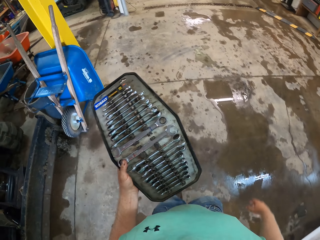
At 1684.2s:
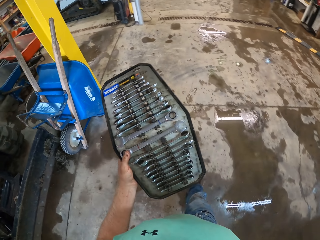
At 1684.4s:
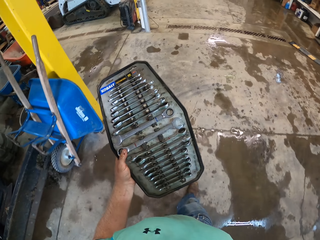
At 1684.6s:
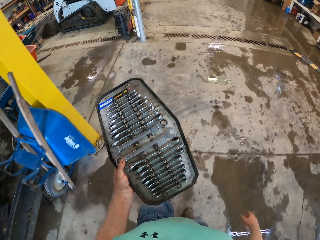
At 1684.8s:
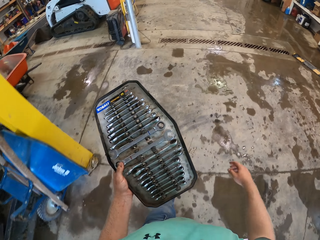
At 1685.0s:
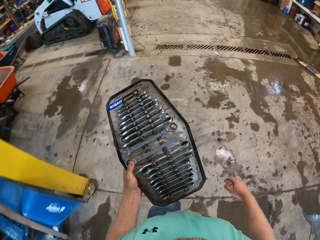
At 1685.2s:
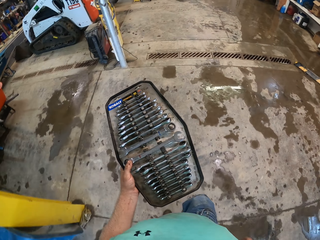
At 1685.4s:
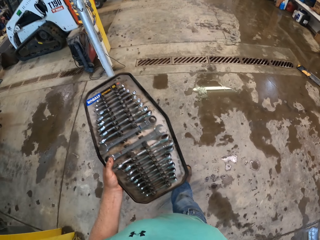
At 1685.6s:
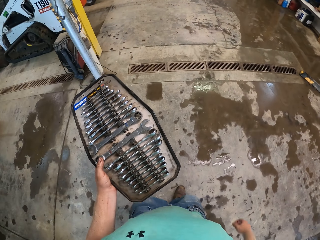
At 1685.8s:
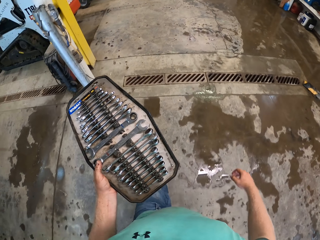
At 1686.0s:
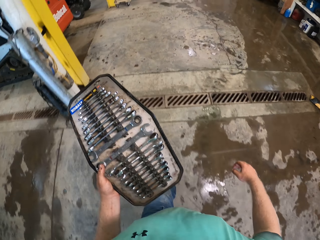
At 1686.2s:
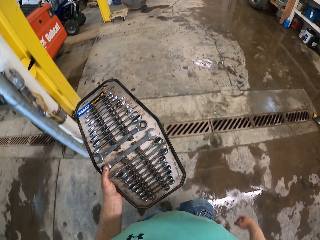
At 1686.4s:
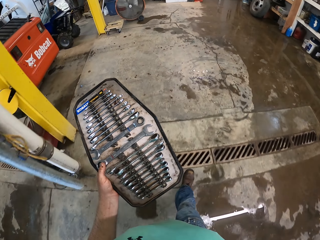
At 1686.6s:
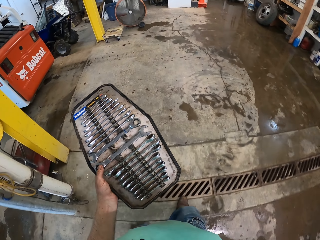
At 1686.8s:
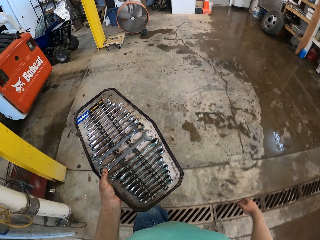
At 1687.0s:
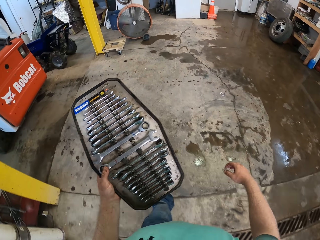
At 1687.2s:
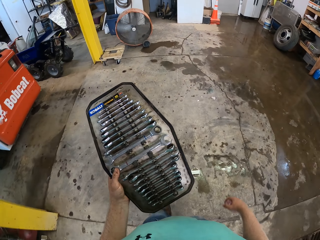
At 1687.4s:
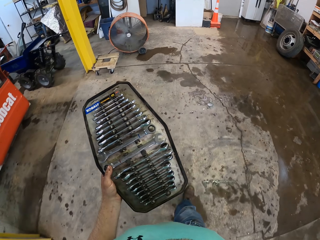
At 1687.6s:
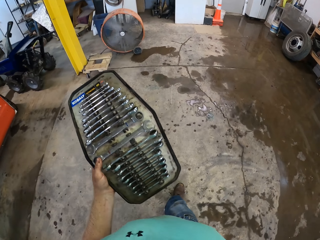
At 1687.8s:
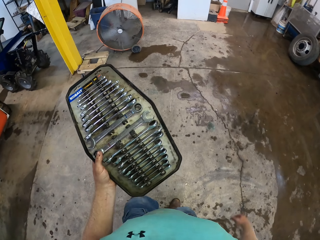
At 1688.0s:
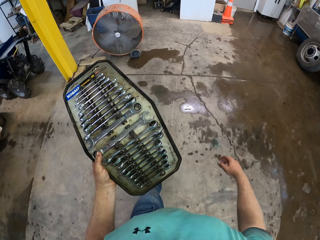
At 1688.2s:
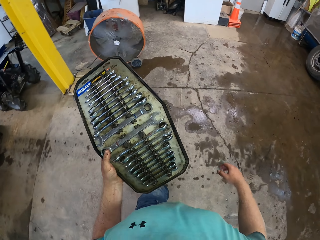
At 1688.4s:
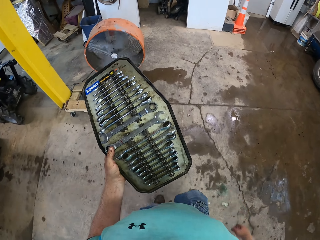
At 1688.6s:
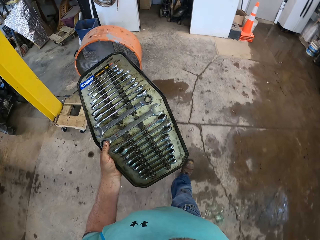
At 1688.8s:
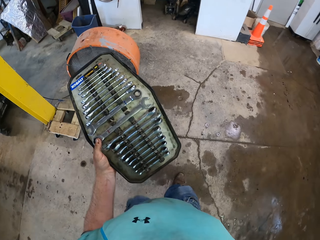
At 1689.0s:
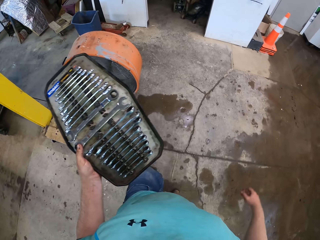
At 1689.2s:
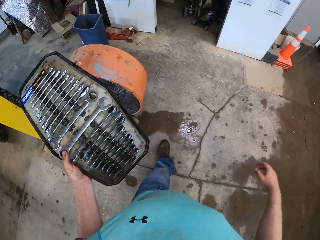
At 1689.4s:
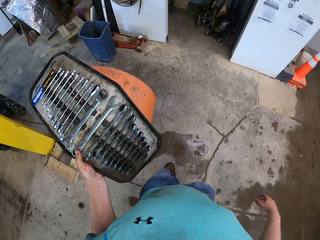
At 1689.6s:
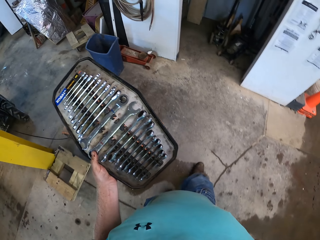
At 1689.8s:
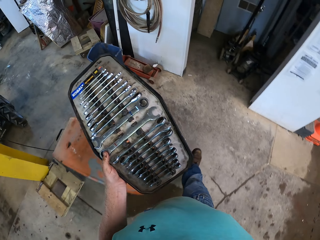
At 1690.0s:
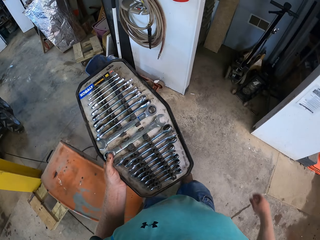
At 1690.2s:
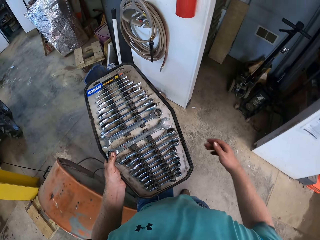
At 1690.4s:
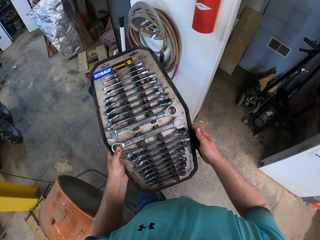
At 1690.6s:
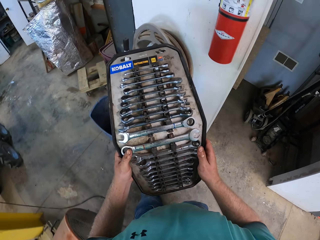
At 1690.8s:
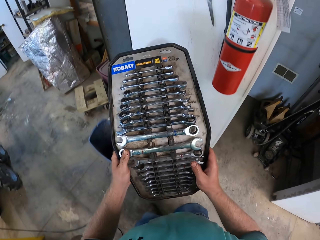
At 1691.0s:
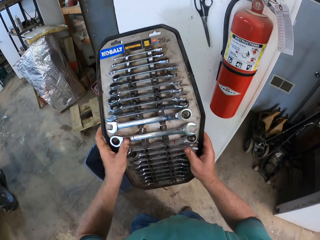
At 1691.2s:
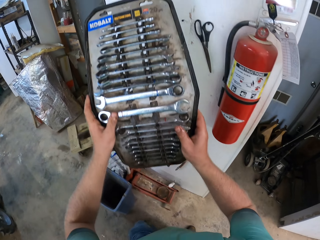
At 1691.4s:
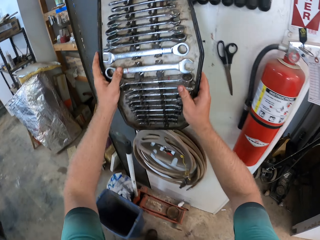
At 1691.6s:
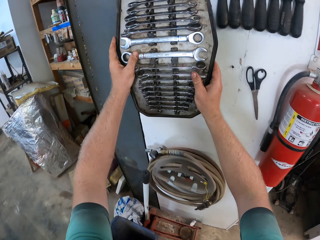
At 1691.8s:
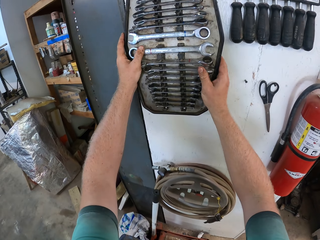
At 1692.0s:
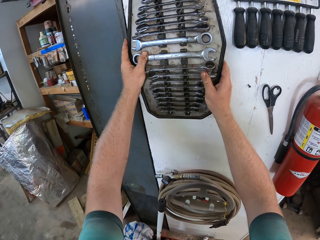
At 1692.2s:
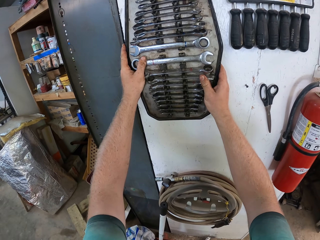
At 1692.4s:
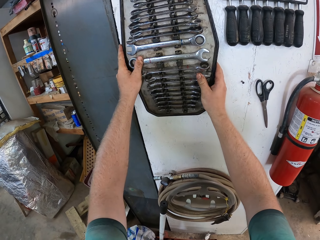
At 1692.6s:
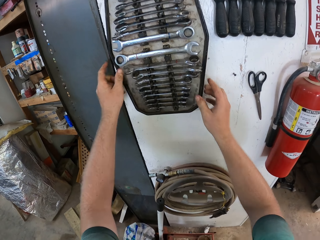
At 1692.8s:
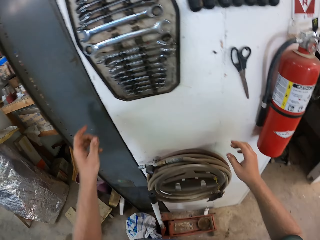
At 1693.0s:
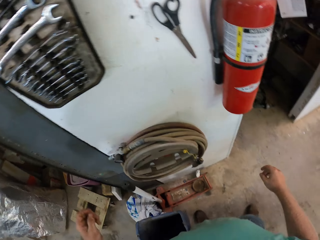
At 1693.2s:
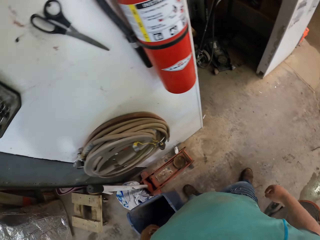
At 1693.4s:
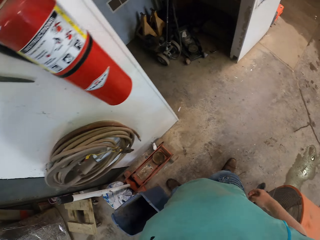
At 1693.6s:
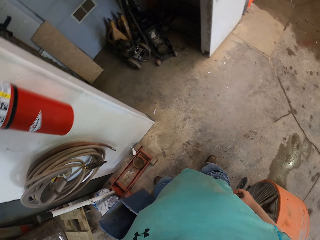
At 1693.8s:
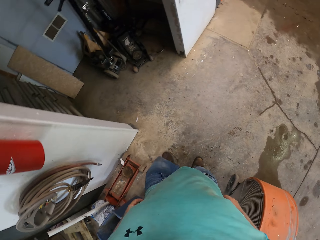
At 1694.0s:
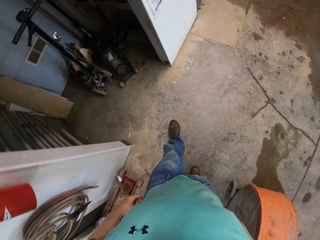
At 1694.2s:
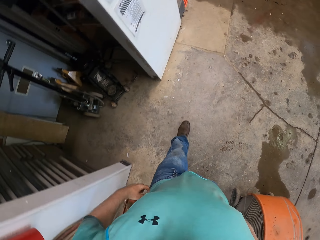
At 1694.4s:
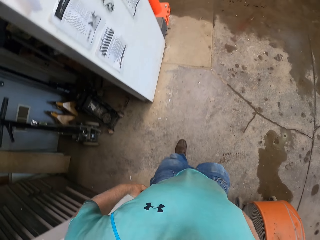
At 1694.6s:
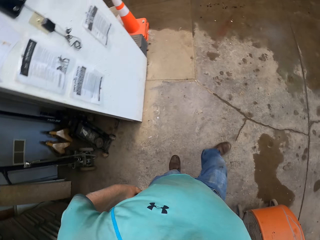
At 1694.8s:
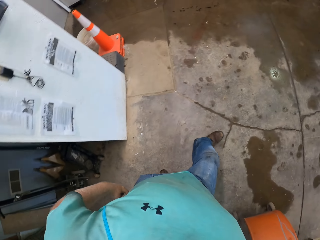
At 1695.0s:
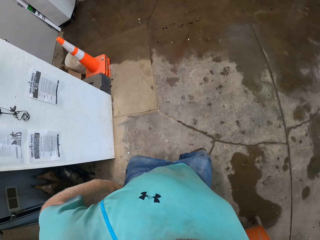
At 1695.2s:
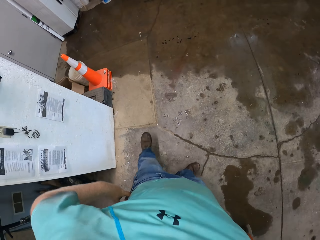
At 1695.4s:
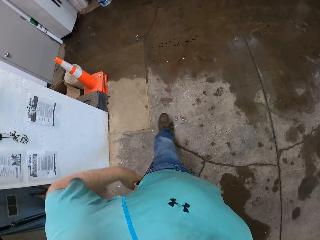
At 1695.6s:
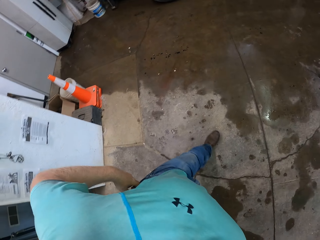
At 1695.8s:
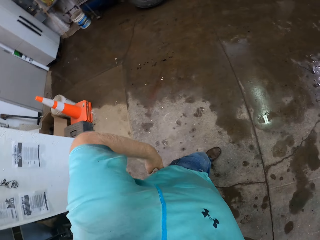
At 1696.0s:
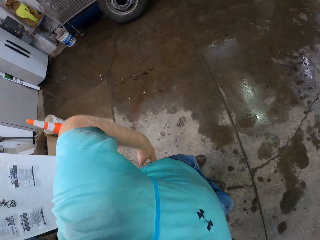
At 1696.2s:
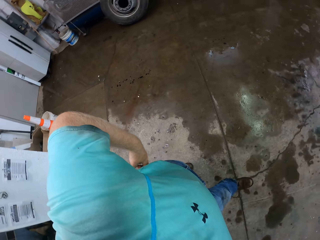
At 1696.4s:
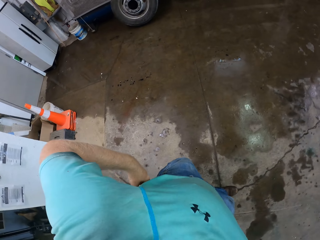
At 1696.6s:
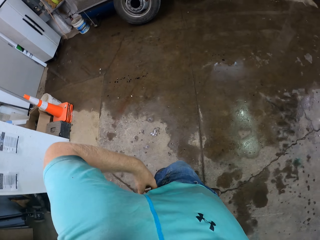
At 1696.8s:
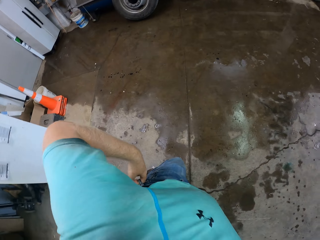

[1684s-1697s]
The camera wearer walks. He hangs the spanner set on a wall with both hands.

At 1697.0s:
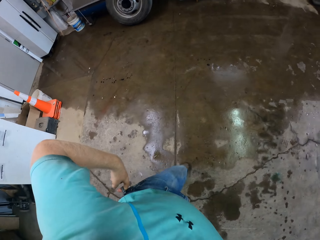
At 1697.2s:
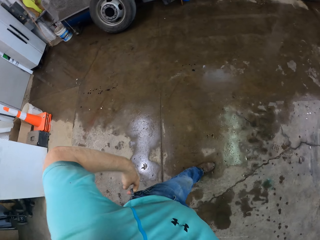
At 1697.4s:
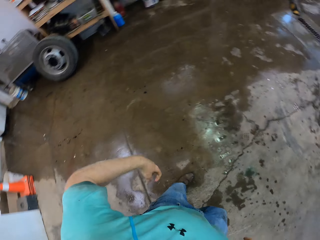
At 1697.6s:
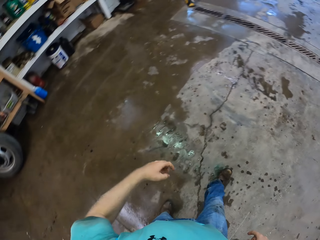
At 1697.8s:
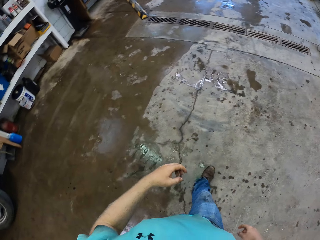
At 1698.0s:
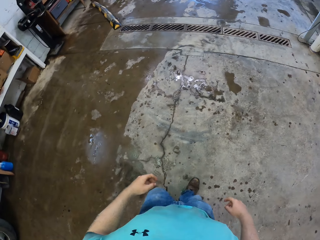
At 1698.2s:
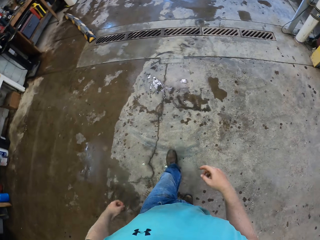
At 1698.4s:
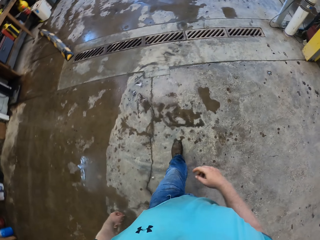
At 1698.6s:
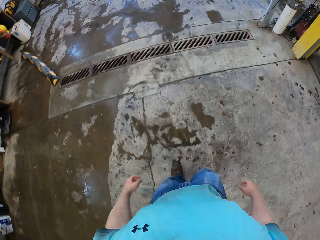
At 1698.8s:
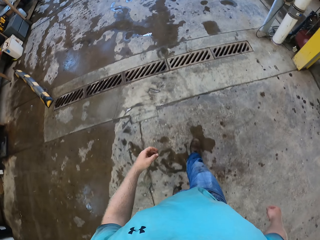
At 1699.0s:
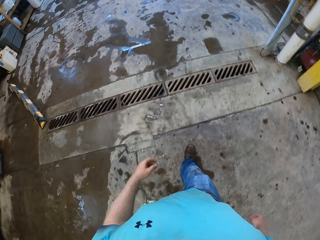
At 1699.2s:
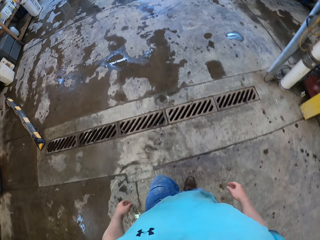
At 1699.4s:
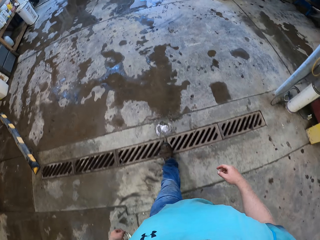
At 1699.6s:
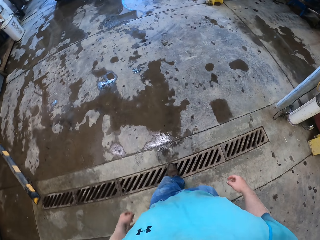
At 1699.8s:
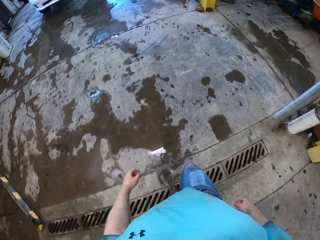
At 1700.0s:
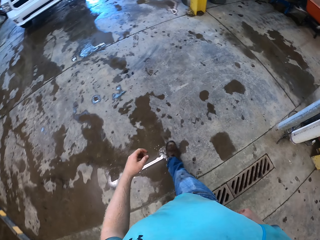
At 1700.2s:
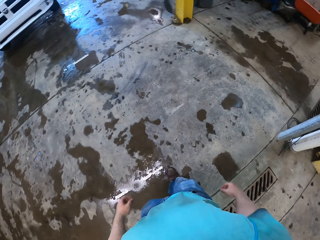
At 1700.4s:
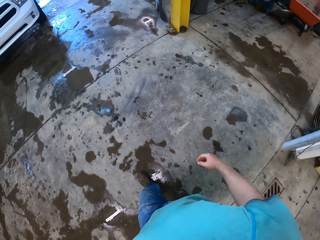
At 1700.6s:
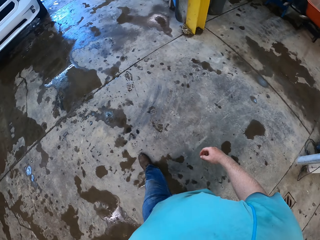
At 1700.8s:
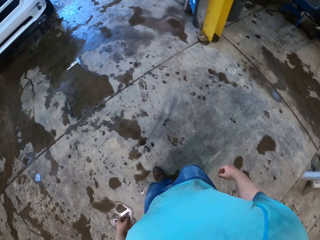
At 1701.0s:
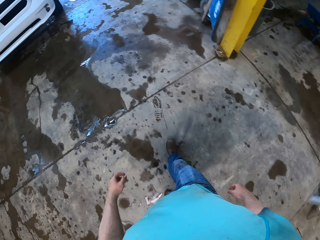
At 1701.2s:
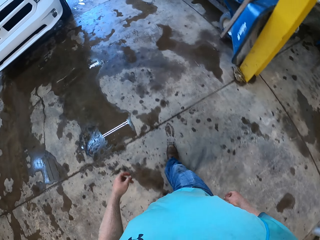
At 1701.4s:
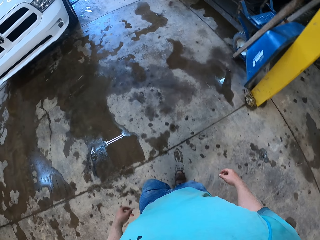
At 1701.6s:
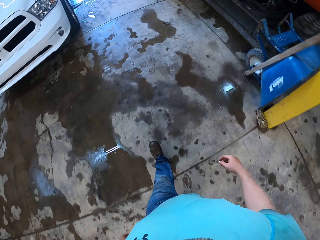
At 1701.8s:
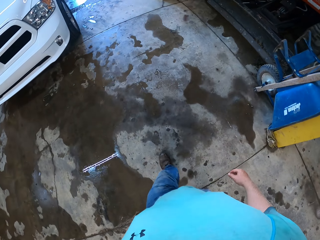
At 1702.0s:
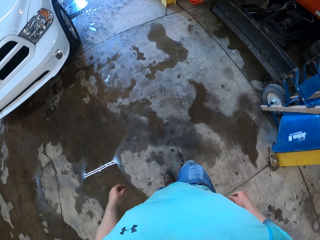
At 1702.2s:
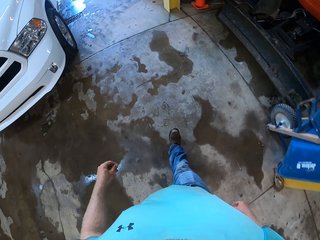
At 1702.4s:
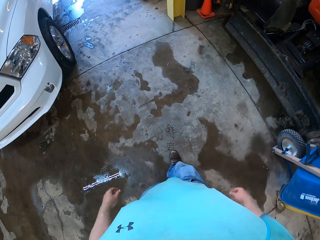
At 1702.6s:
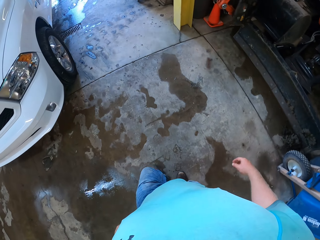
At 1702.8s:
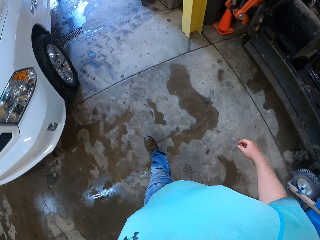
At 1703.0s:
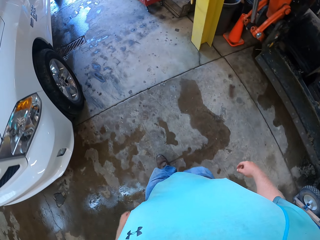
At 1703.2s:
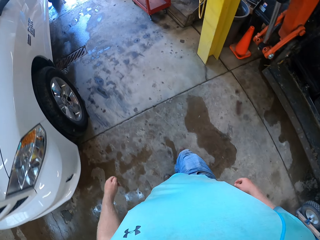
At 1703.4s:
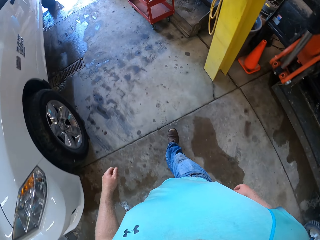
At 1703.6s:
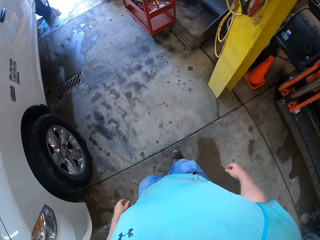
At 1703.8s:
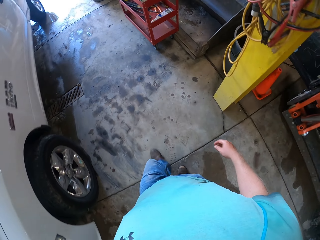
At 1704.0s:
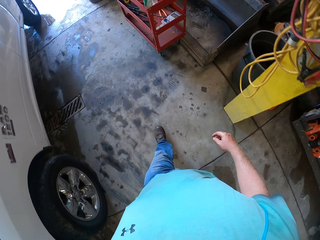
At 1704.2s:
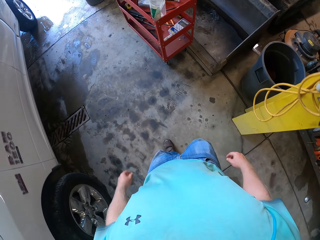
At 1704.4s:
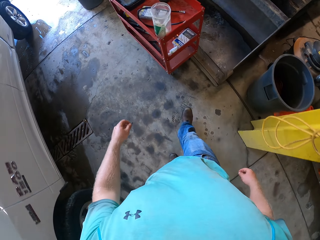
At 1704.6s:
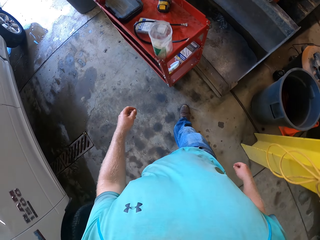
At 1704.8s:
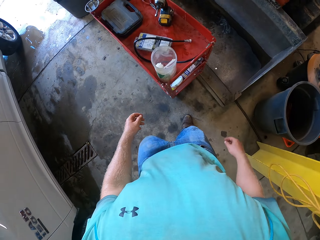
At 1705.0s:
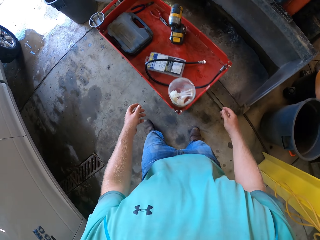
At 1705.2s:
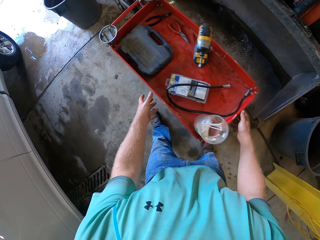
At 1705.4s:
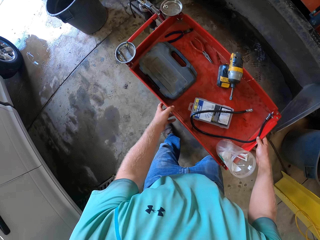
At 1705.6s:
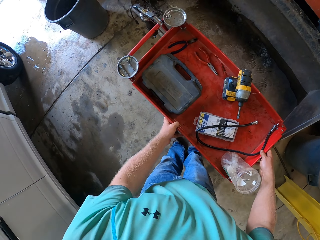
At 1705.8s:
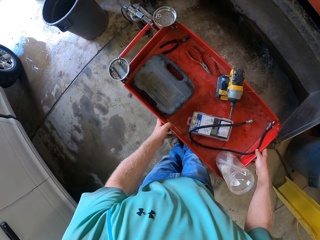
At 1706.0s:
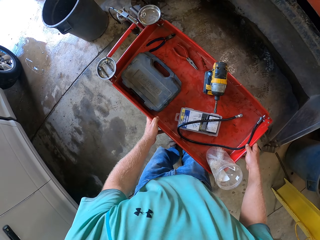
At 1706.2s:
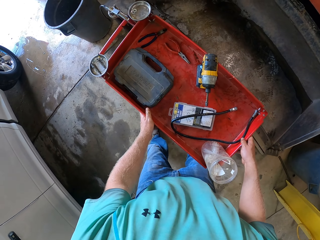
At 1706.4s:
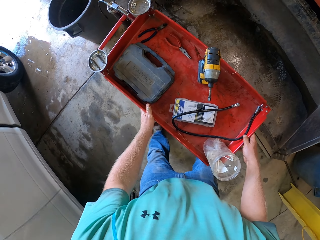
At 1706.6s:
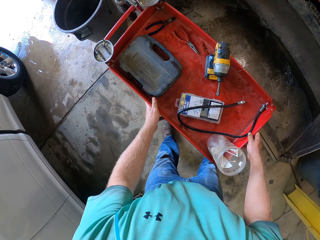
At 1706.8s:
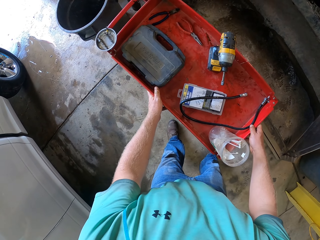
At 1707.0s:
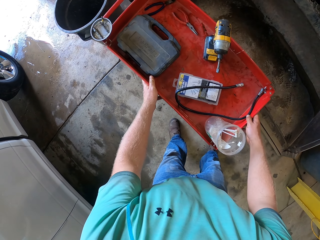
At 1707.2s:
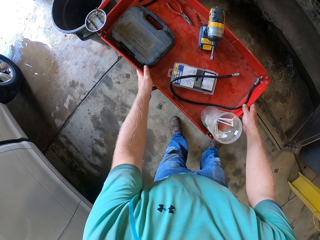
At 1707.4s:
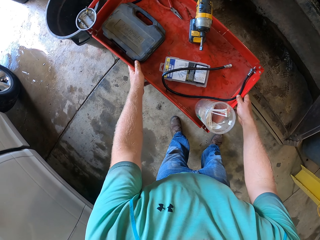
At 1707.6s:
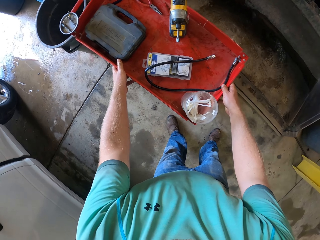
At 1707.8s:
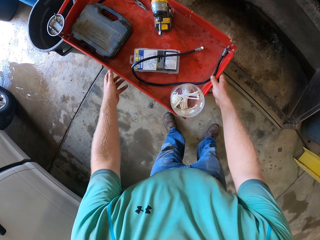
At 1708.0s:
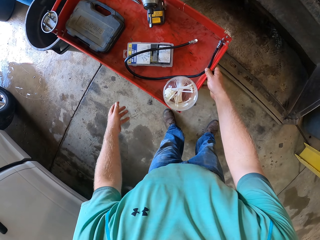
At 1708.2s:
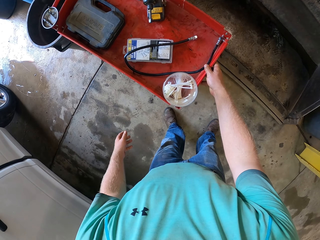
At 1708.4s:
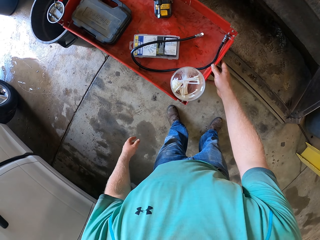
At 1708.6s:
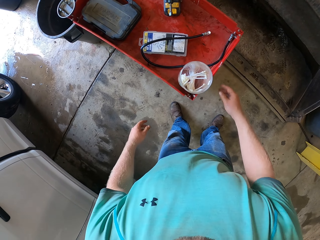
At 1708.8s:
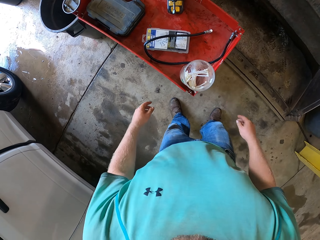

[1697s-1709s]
The camera wearer walks. He moves the tray trolley on a floor with both hands.
